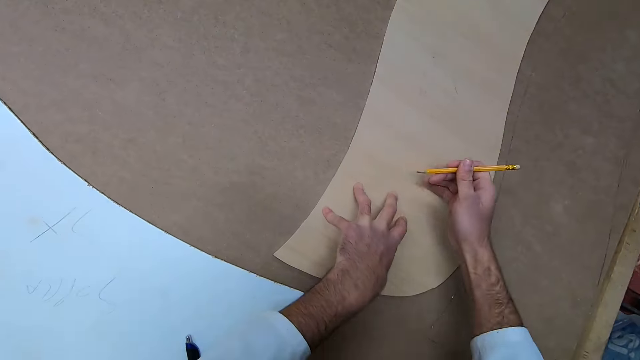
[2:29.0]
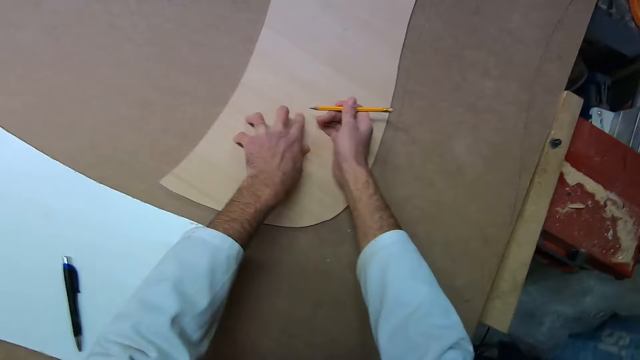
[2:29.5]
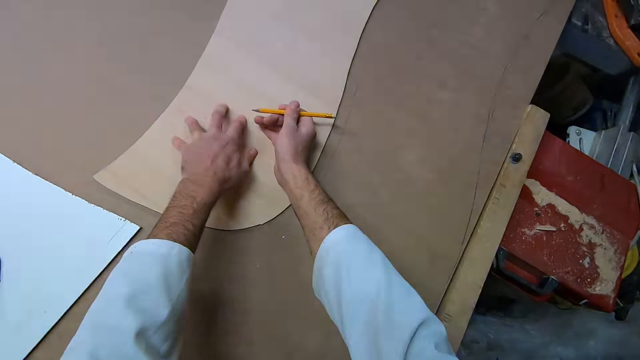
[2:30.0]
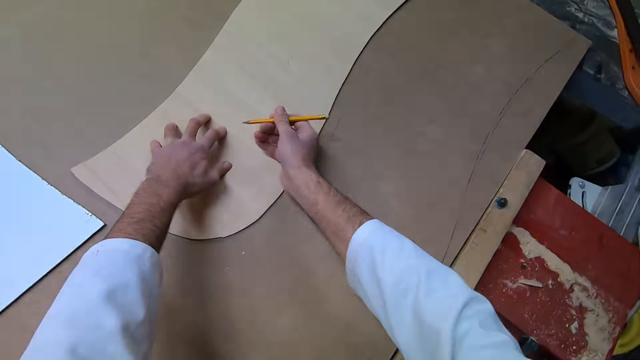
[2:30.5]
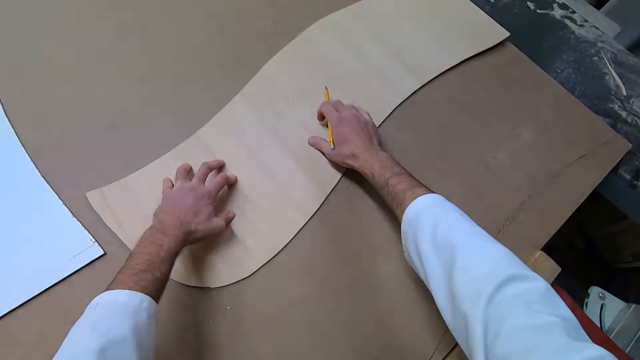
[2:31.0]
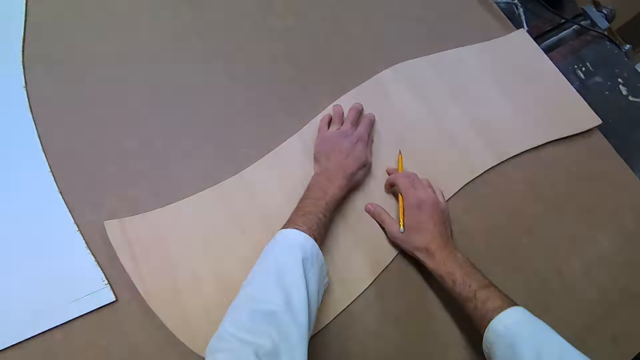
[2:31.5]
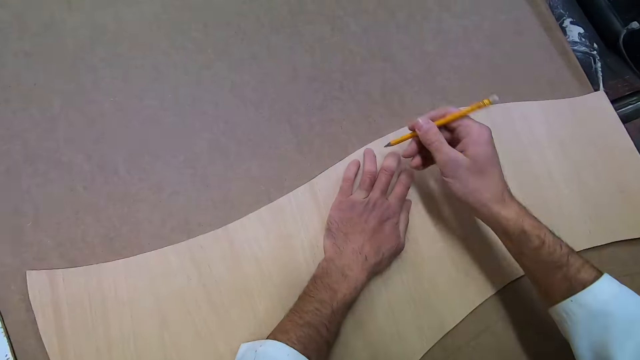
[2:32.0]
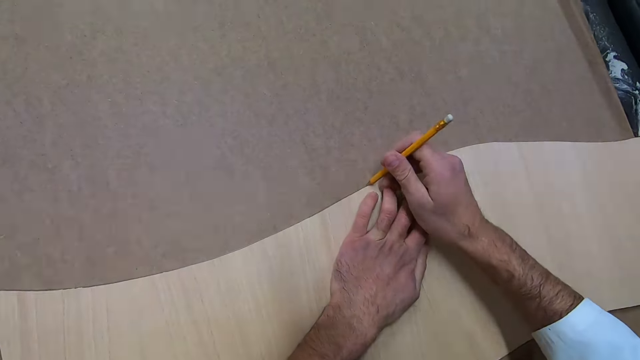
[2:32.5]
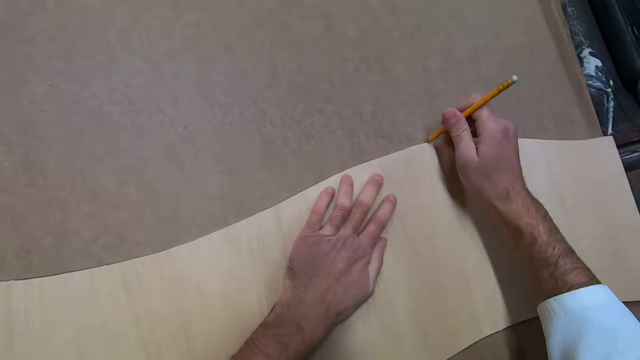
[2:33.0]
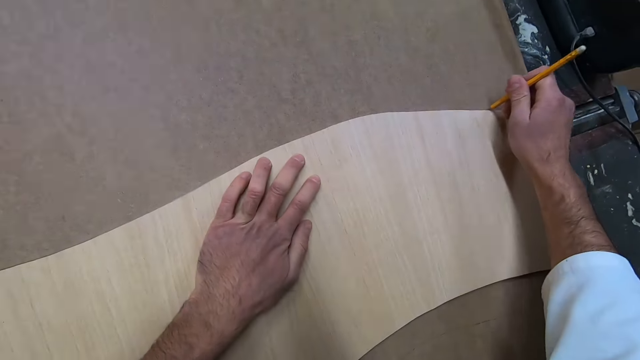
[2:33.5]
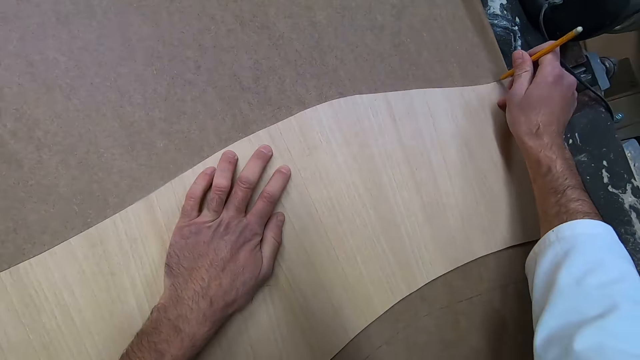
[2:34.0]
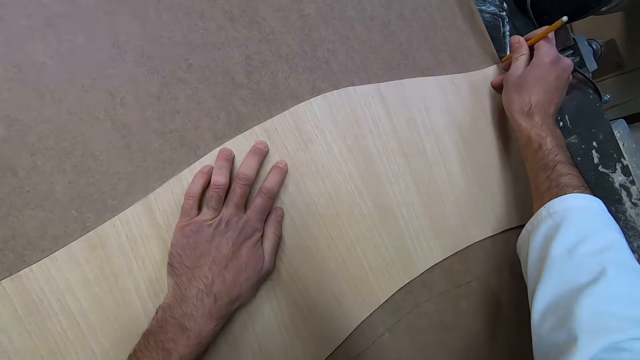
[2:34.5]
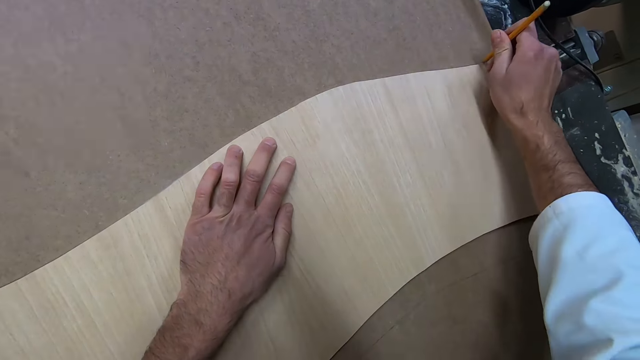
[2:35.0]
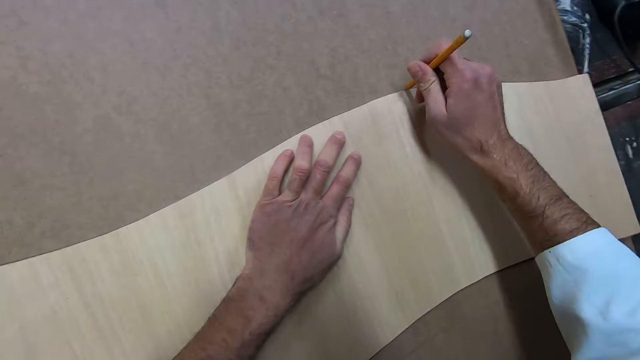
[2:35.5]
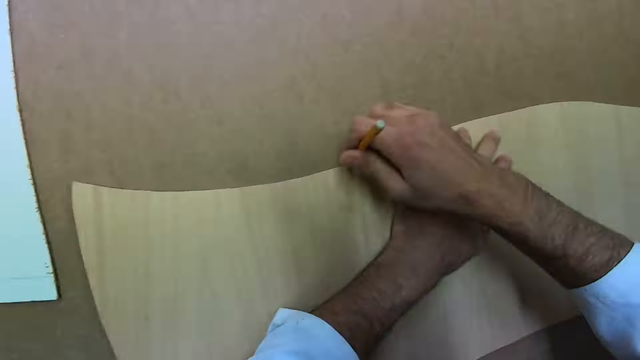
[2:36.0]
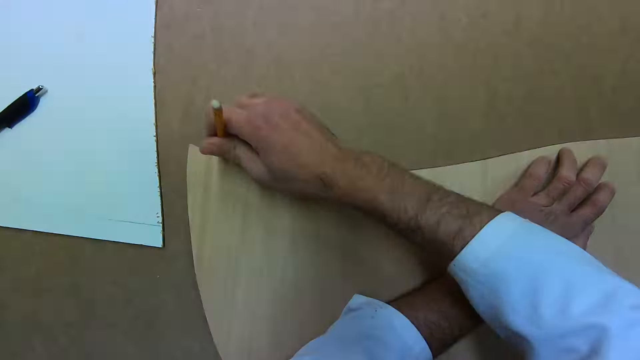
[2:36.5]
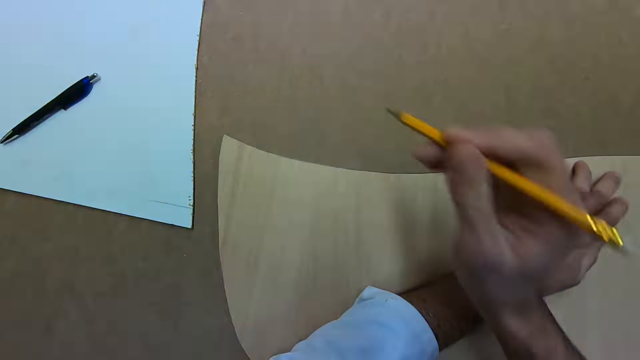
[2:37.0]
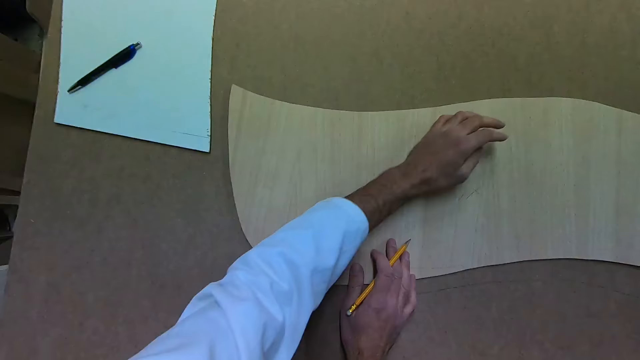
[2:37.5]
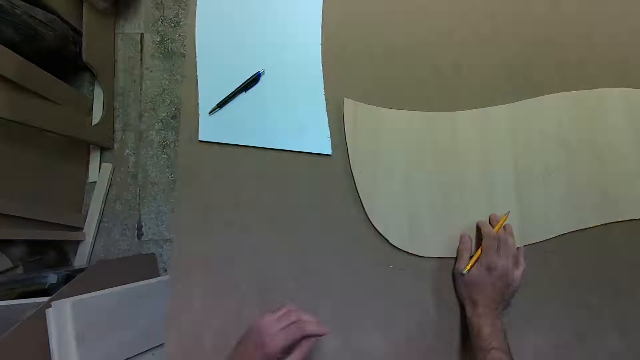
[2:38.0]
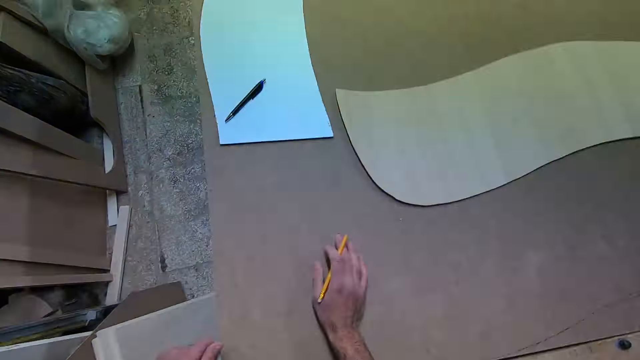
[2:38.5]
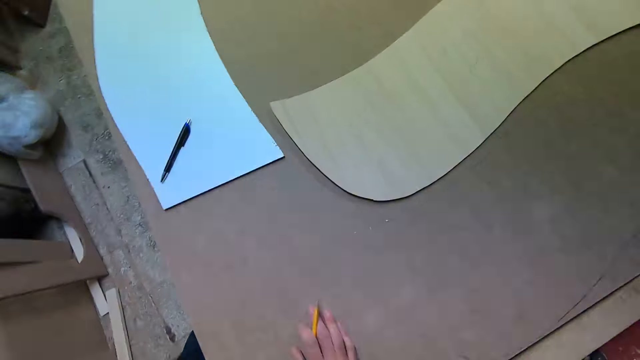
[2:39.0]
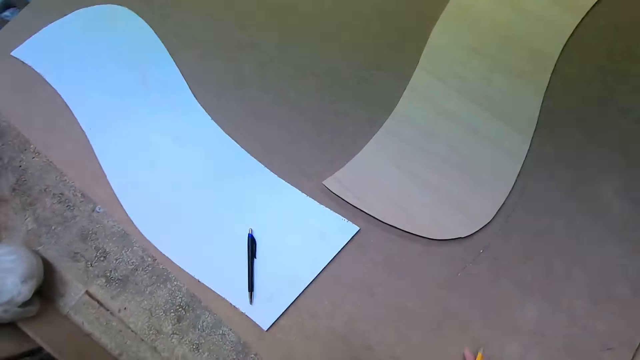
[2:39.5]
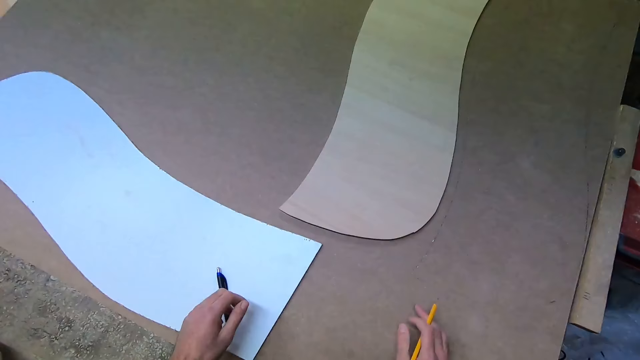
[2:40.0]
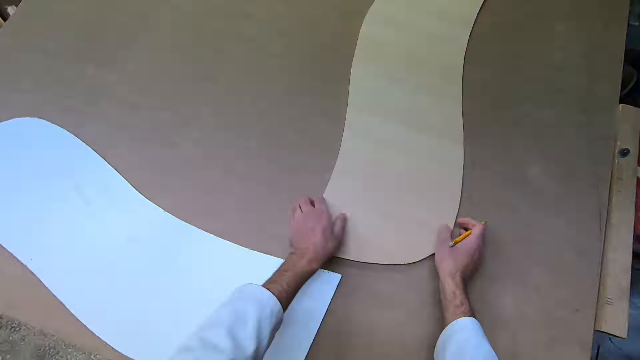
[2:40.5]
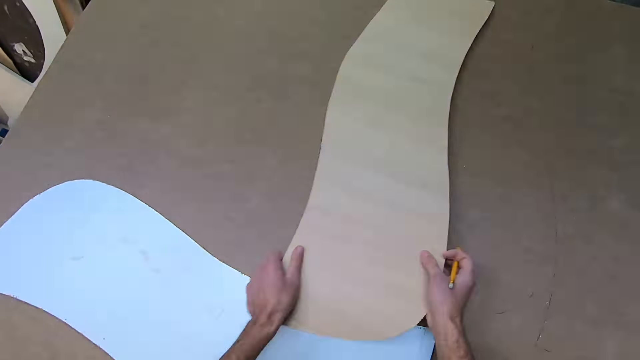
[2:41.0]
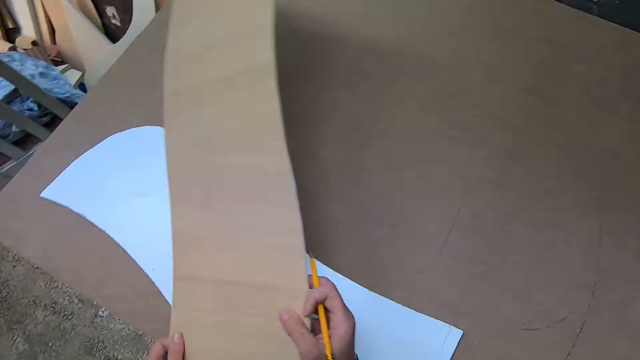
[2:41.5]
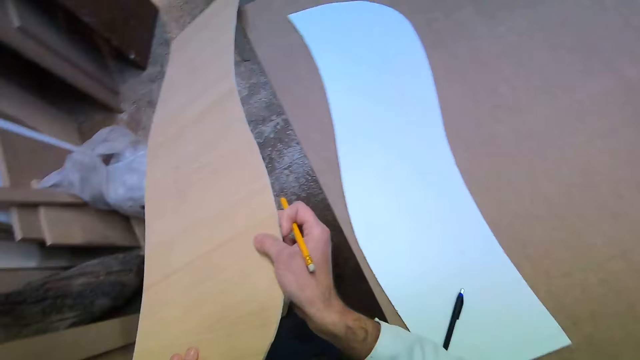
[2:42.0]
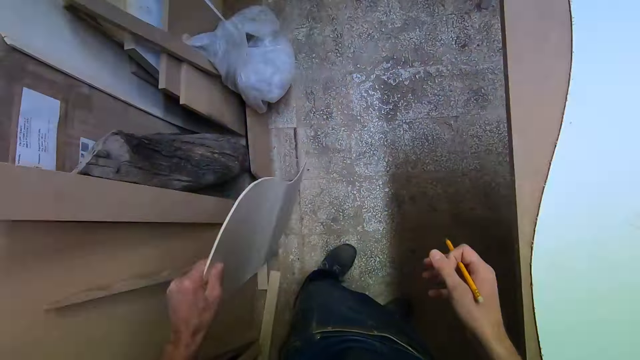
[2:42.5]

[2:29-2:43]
The camera wearer holds the piece of wood. They draw a line on the wood. They hold the piece of wood. They walk on the floor. They pick up the piece of wood on the table. They carry the cut out.

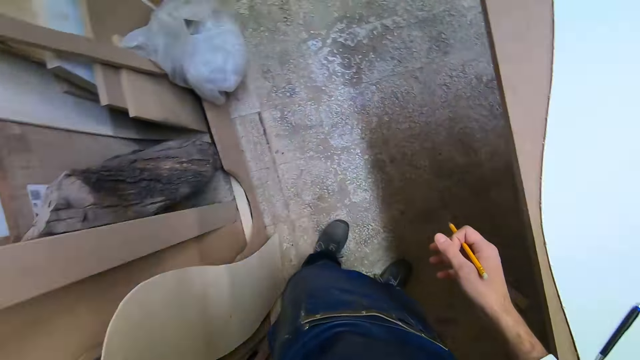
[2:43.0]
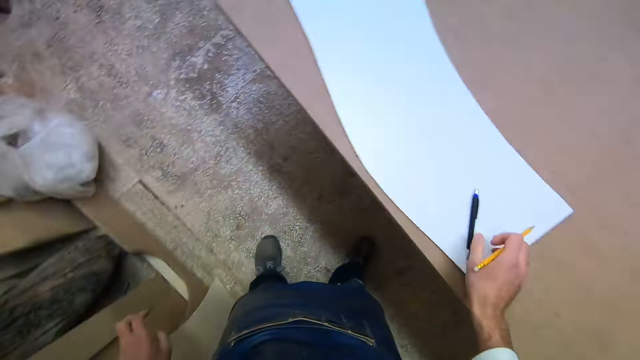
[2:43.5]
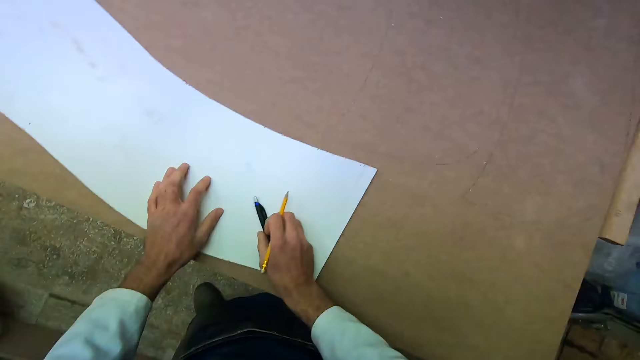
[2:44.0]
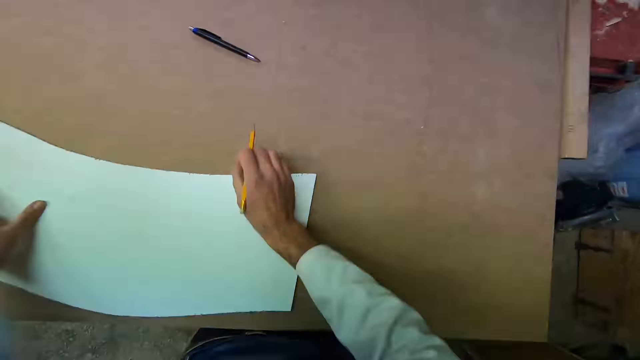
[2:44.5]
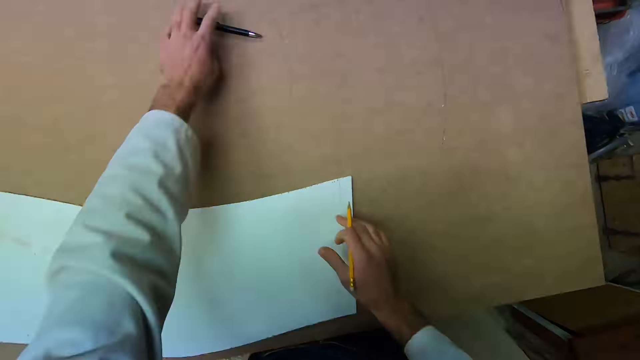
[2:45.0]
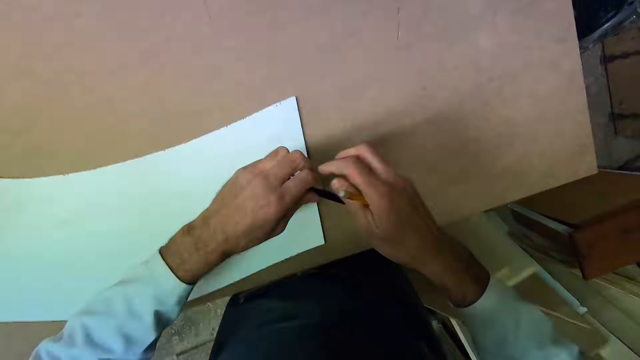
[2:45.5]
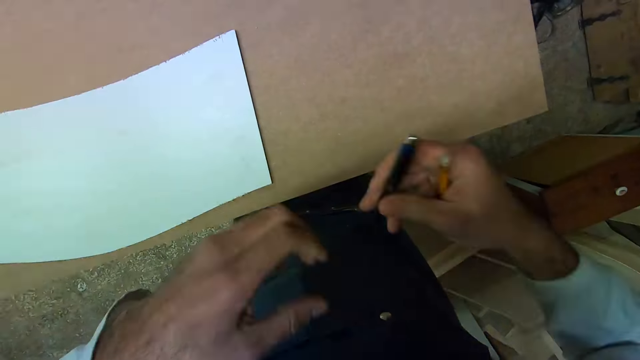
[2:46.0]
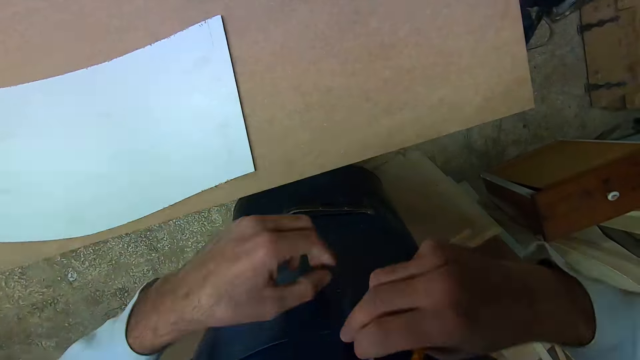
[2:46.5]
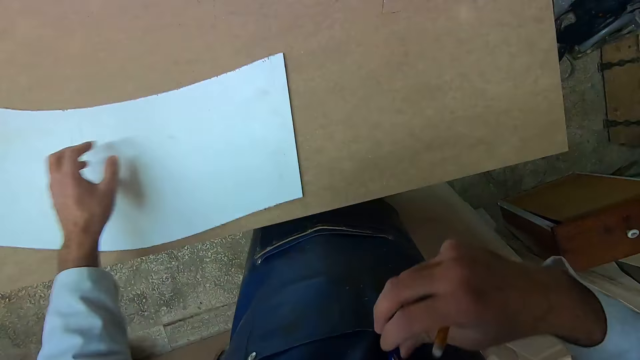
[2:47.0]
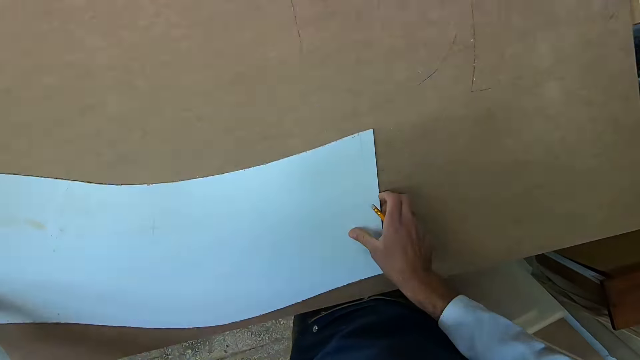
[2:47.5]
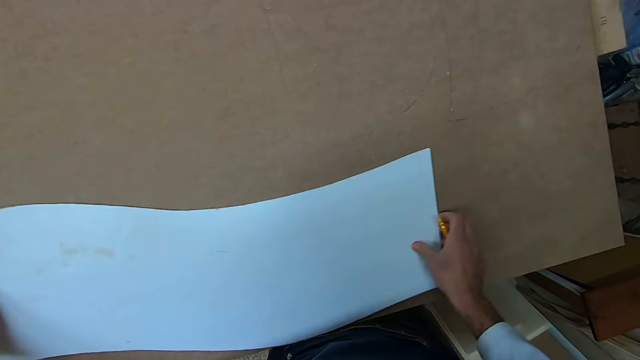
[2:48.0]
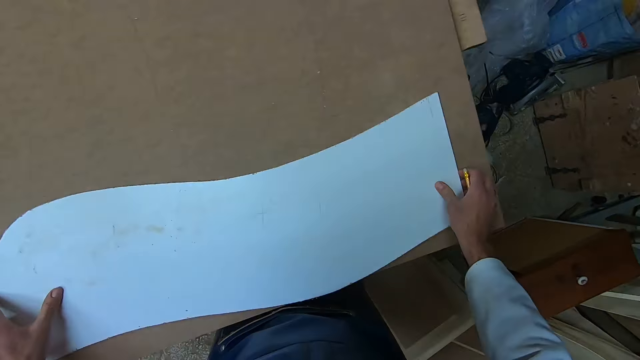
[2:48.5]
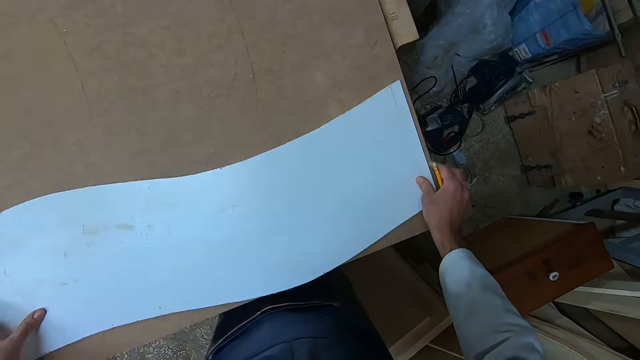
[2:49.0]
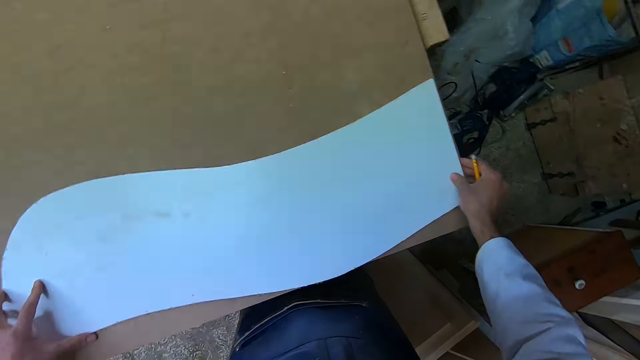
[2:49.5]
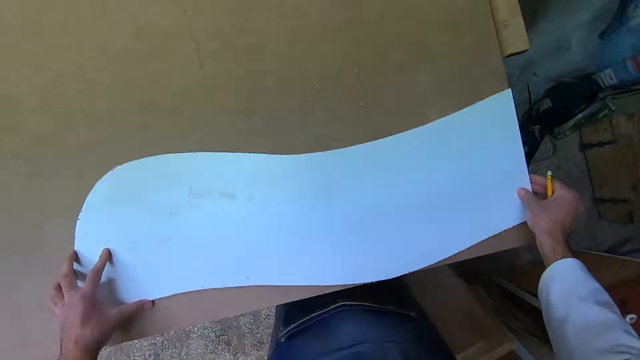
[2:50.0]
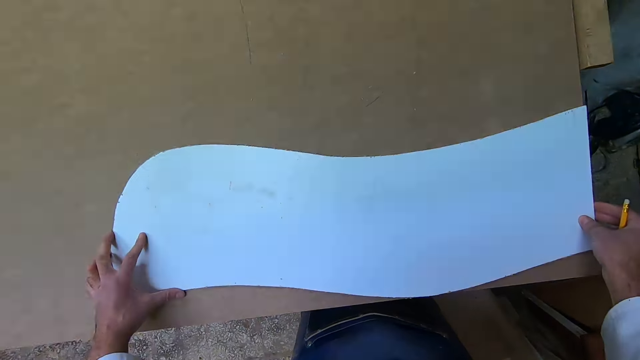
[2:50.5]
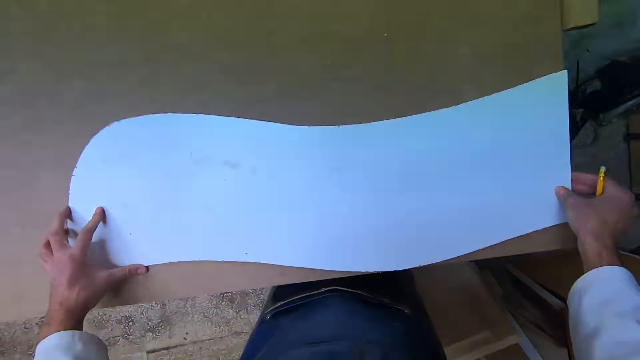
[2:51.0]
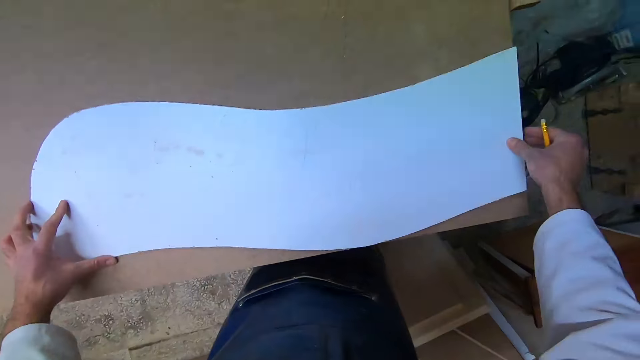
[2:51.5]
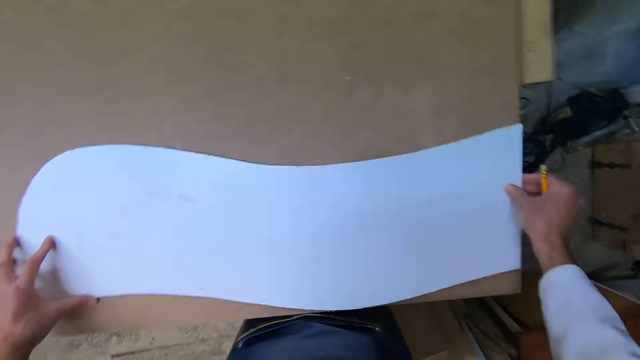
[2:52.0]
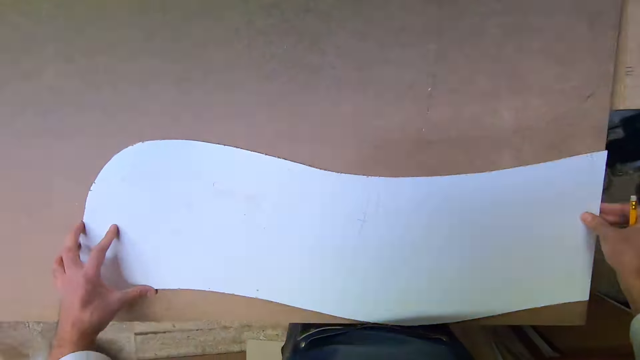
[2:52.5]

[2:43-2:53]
The camera wearer drops the cut out. They put the piece of wood on the floor. They push the pen on the wood, and pick up the pen on the wood. They put the pen in the pocket. They hold the piece of wood. They place the cut out properly on the wood.
